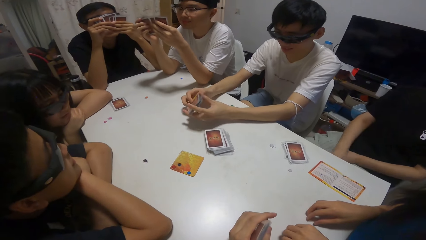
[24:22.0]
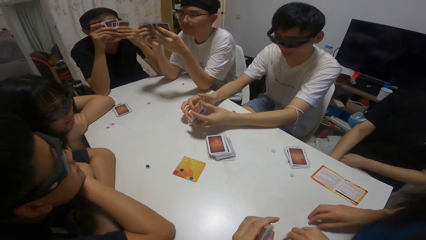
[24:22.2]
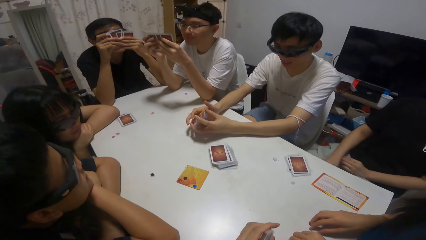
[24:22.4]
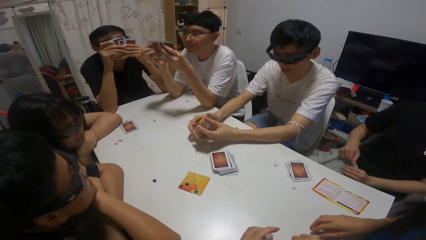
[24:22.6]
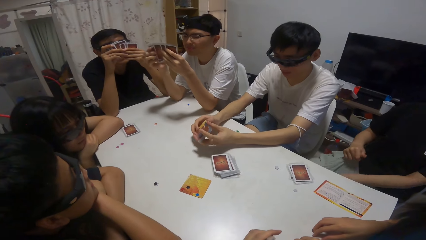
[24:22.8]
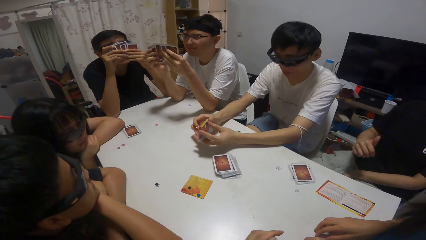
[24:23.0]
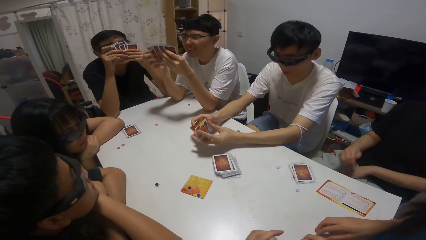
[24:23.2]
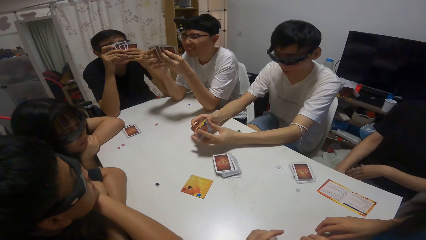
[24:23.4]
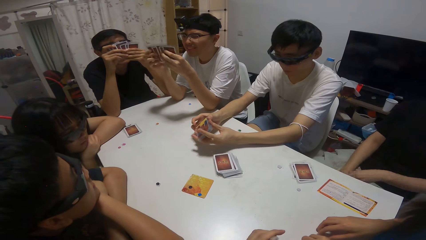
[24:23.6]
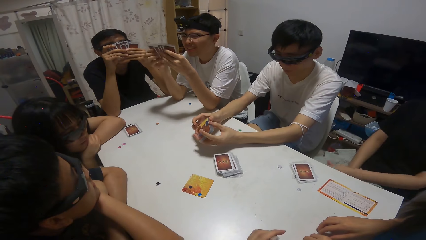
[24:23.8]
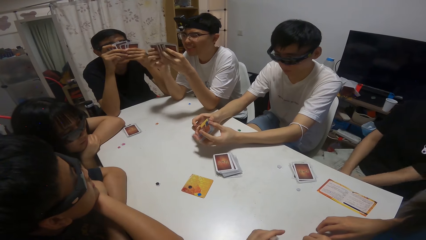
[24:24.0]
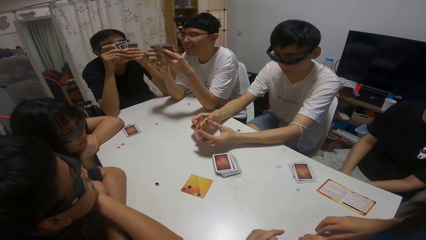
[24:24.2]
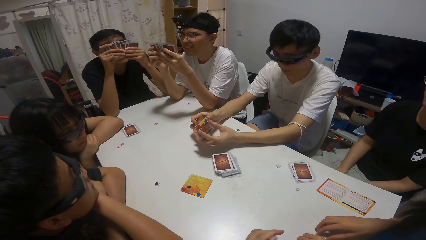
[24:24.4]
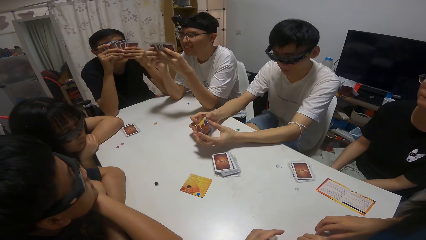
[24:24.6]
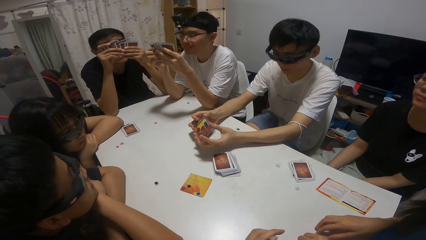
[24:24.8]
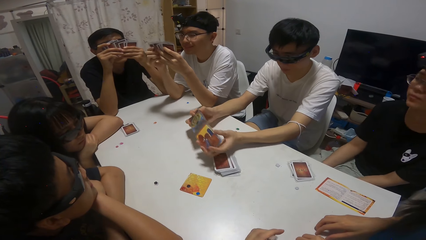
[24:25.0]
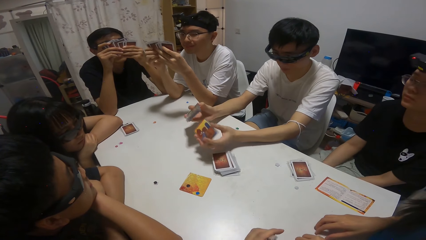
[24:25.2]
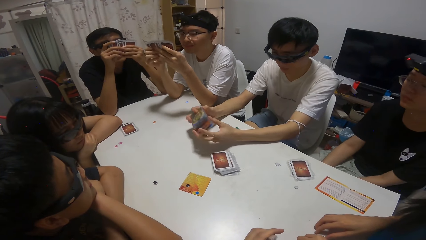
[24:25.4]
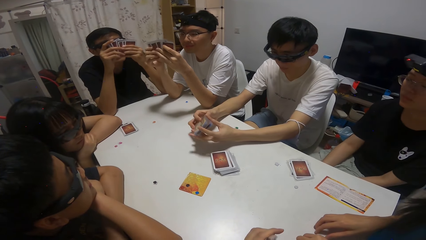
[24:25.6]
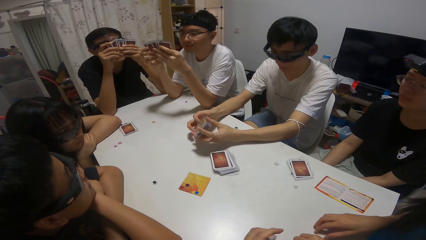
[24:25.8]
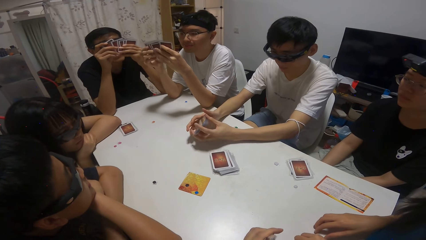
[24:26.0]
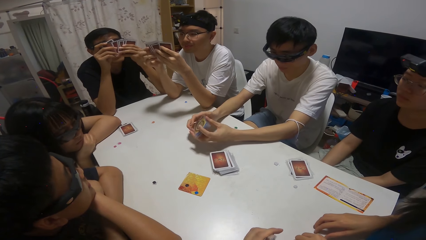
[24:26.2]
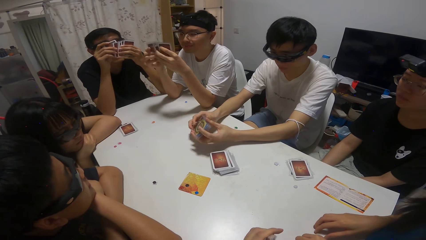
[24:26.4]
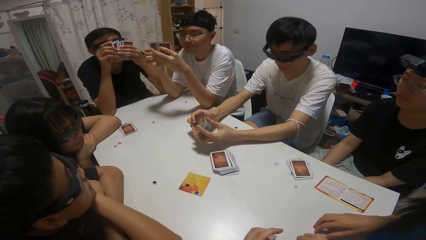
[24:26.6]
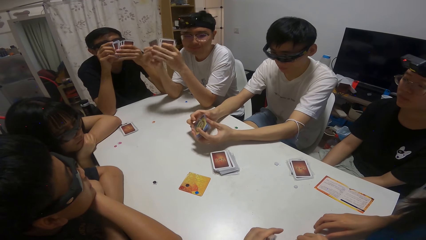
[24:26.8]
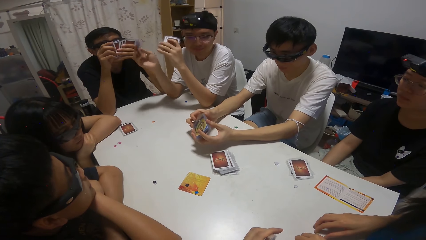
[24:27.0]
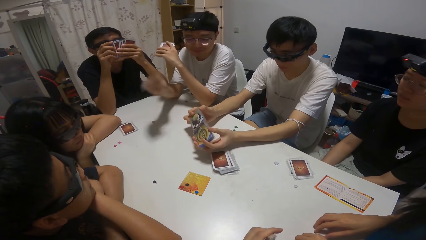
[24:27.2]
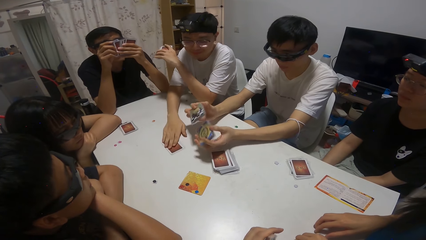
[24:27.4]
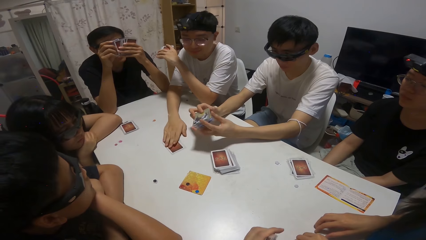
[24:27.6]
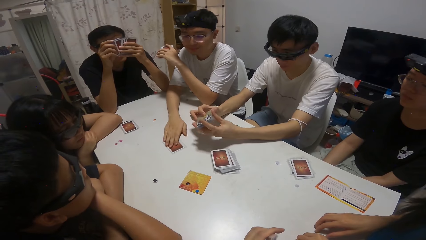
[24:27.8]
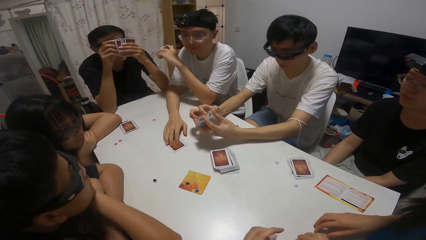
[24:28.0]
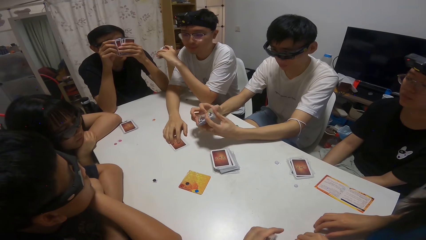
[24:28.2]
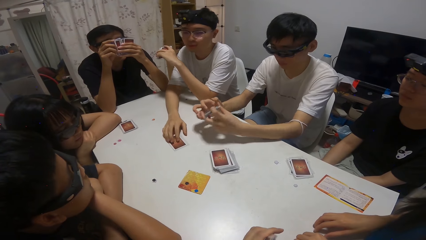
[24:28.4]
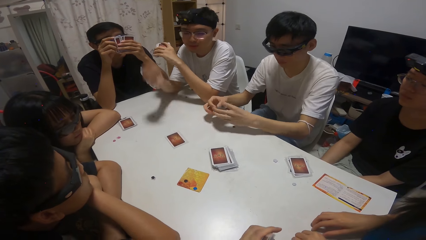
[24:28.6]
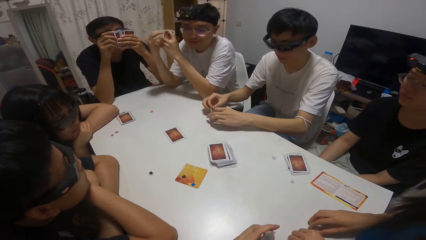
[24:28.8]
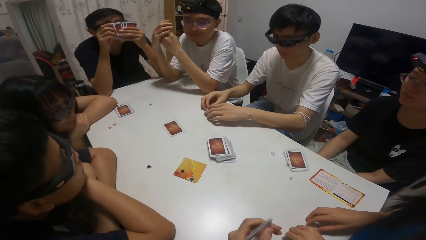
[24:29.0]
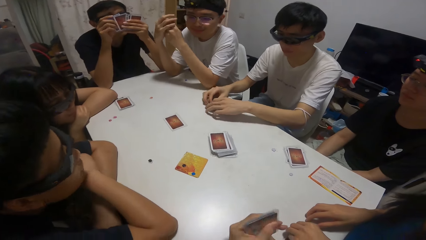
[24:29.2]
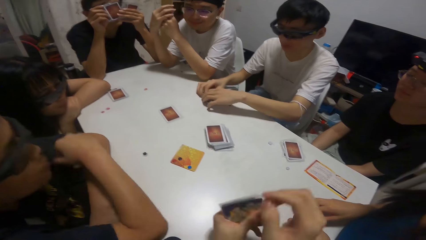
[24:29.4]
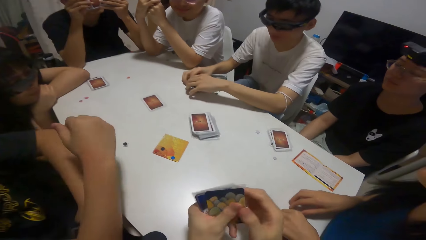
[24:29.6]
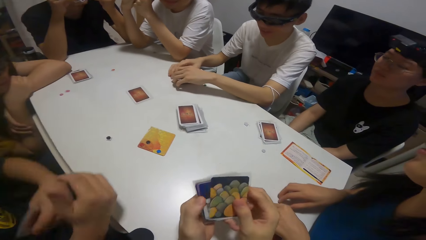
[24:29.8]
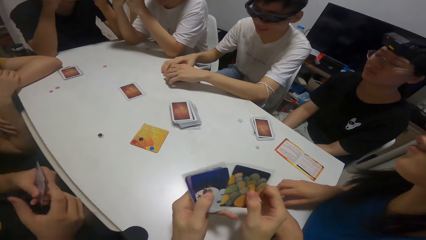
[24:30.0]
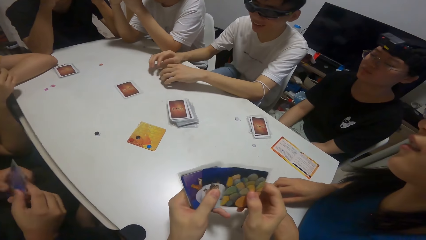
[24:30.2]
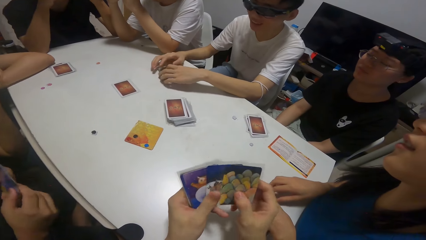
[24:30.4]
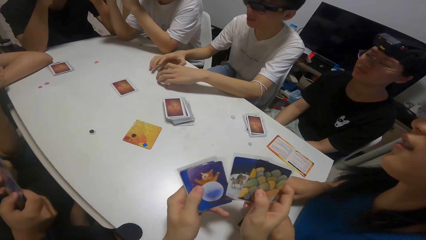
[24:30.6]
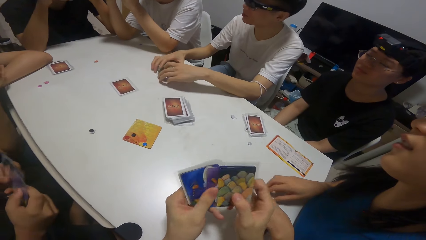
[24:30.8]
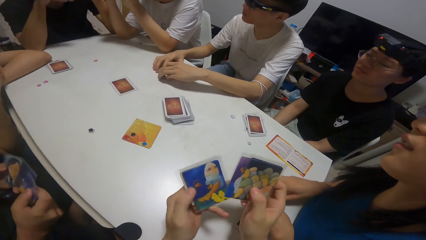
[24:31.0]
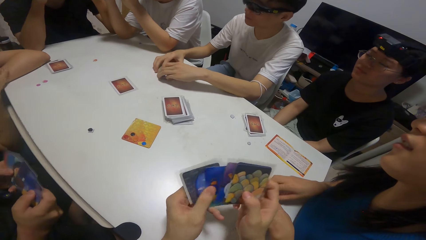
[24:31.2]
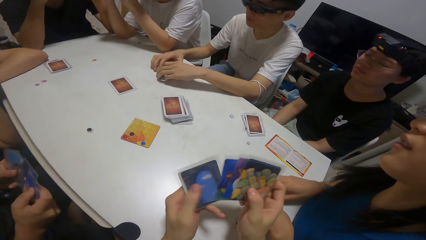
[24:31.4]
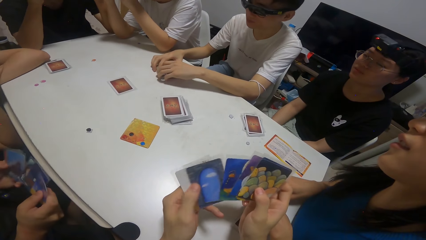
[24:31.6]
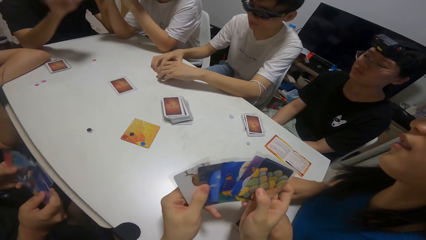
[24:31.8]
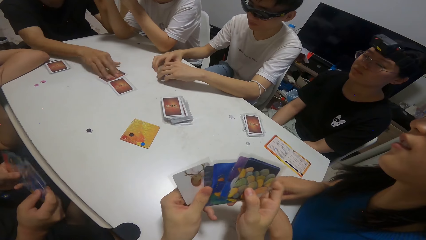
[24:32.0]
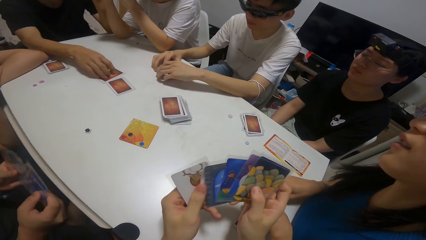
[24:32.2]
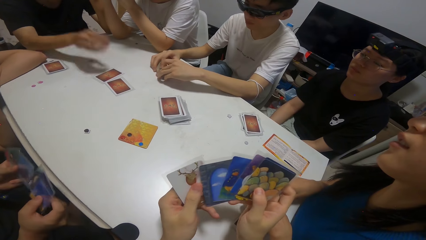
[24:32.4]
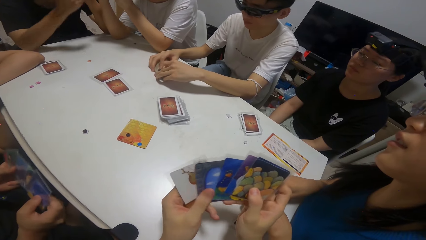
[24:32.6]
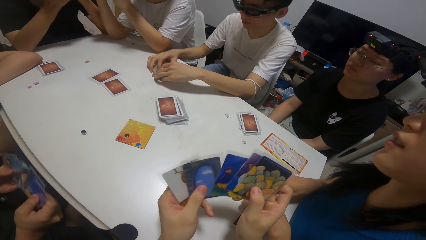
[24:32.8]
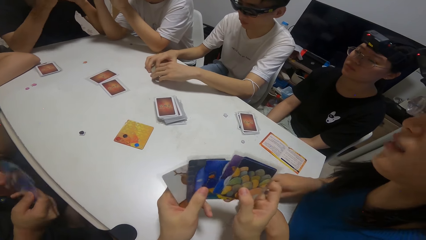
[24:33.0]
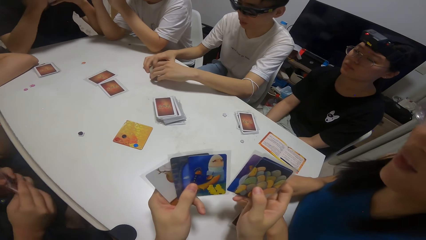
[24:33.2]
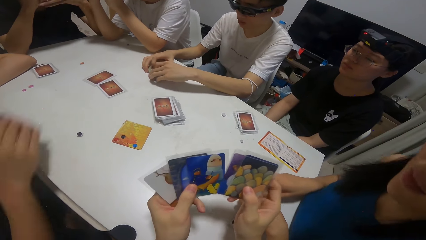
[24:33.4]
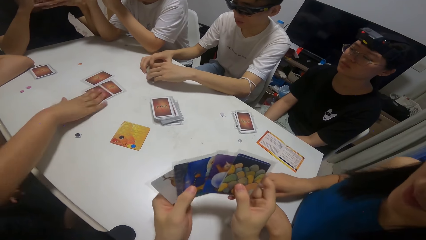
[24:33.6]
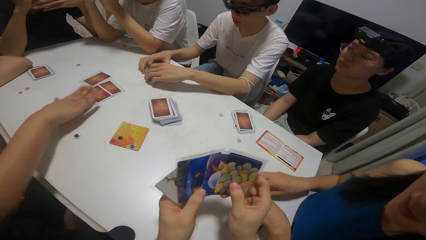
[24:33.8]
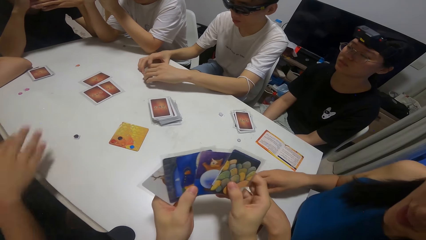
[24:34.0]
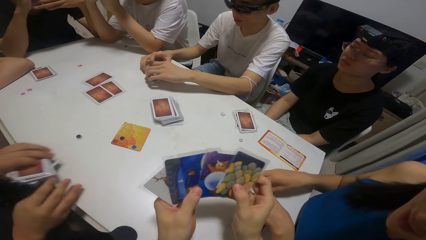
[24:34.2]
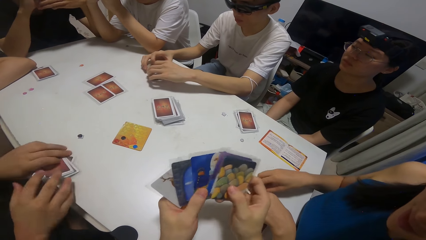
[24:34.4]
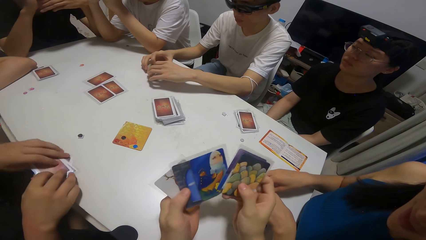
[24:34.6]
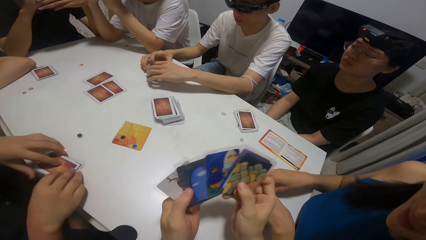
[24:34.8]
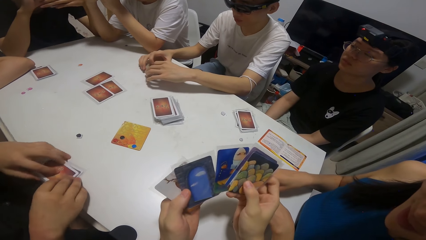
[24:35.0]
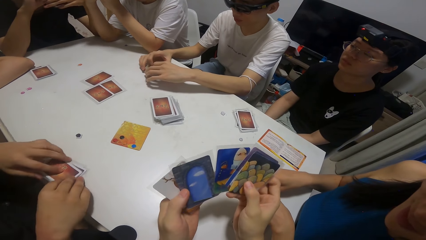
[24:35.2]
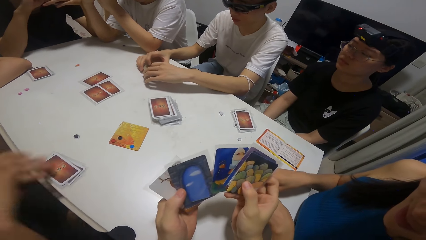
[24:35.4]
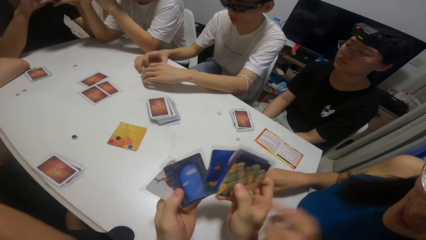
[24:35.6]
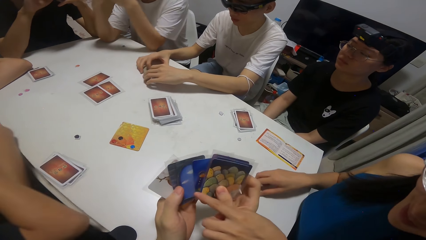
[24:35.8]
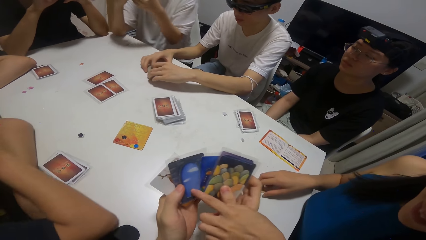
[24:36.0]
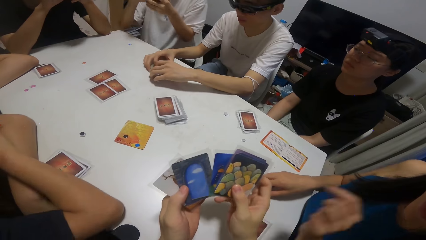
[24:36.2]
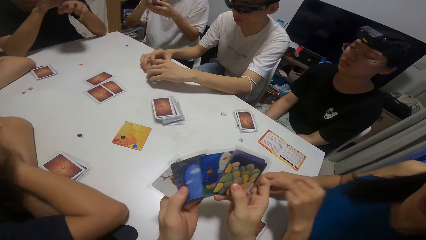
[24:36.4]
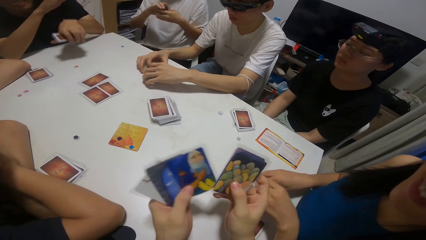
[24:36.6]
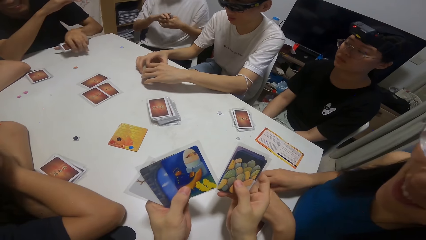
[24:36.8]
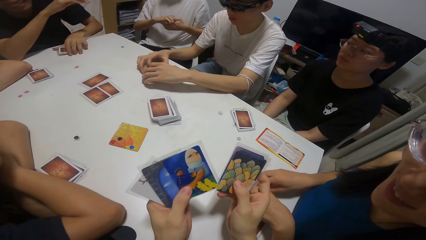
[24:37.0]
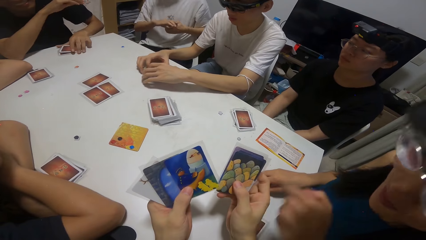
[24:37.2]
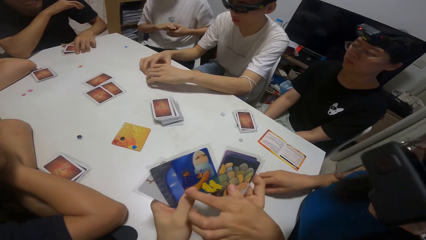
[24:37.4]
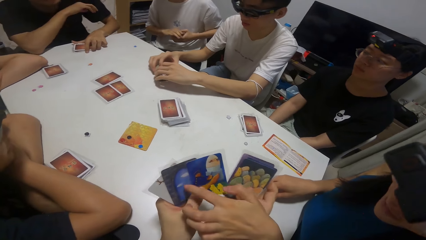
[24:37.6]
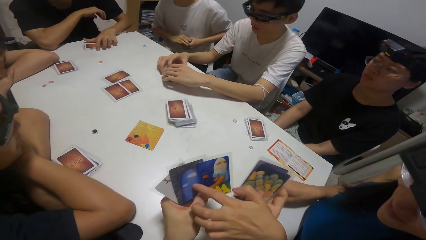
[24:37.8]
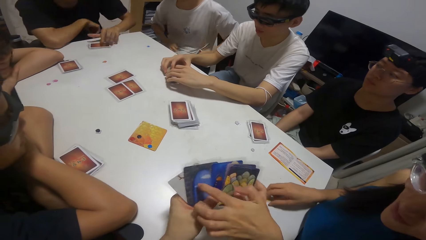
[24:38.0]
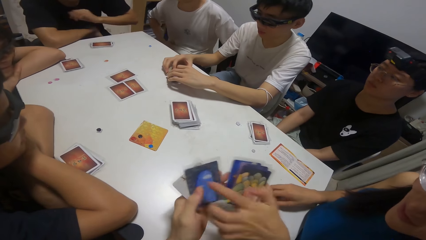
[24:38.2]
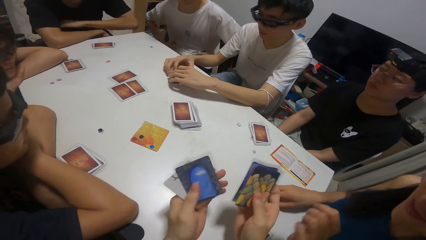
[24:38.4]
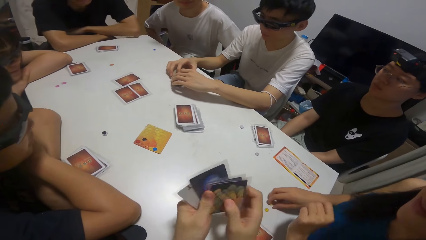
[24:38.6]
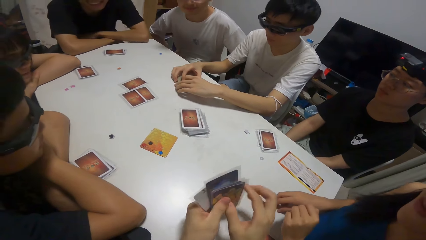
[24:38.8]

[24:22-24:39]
A boy drops a card on the table. A man shuffles playing cards. Another boy drops a card on the table. Another boy drops a card on the table. The third boy drops some cards on the table. The man shuffles playing cards. The second boy drops some cards on the table.
